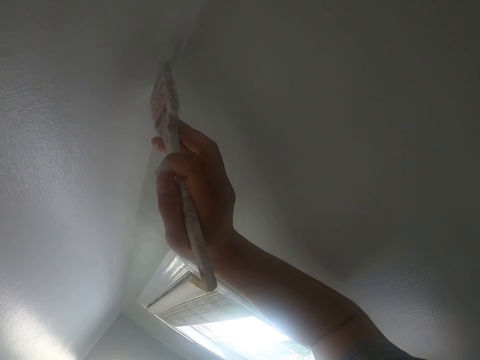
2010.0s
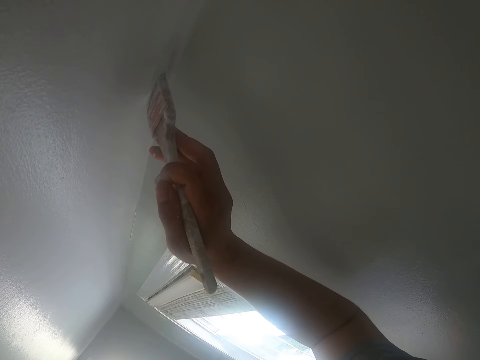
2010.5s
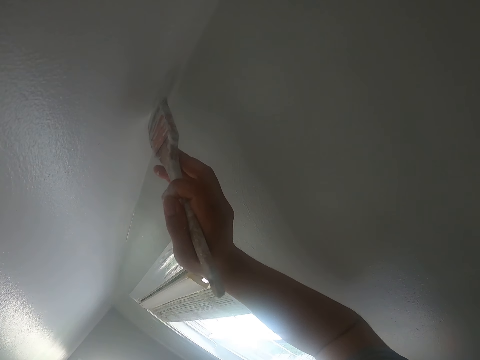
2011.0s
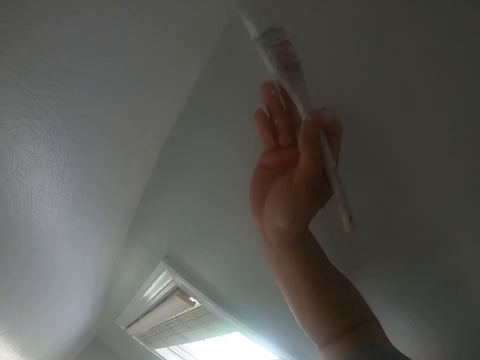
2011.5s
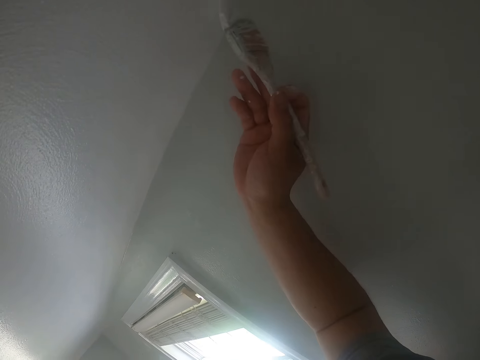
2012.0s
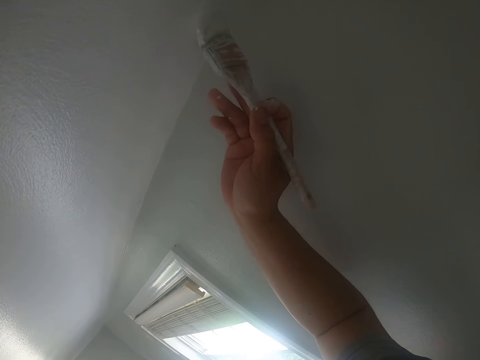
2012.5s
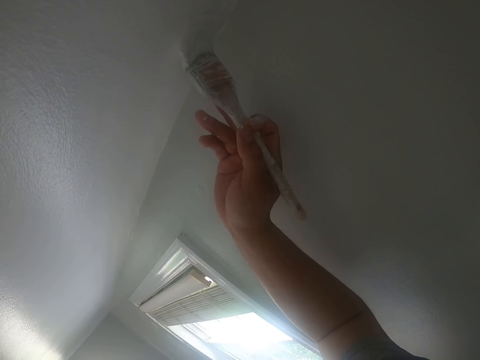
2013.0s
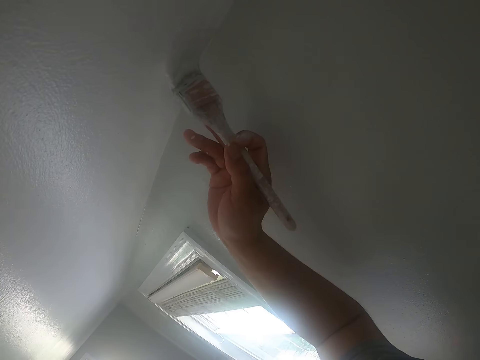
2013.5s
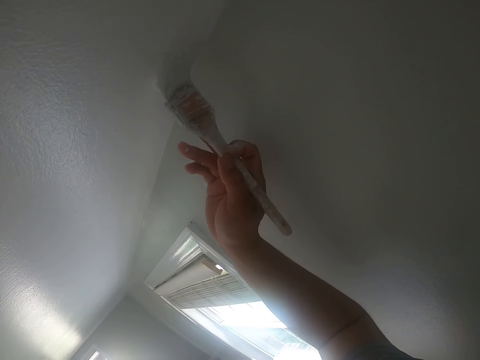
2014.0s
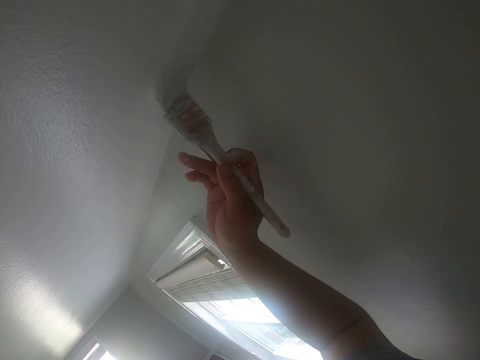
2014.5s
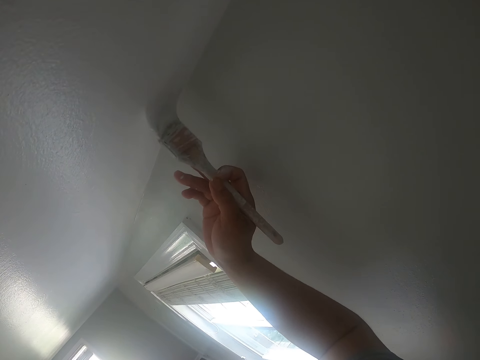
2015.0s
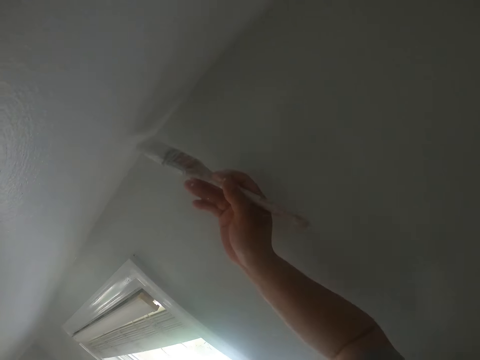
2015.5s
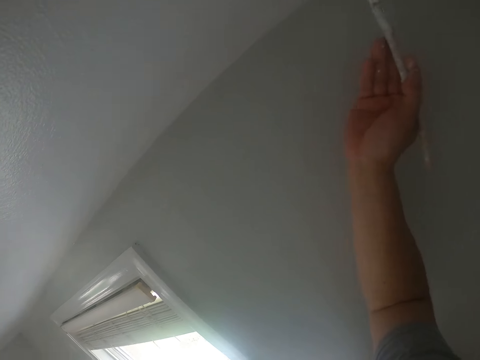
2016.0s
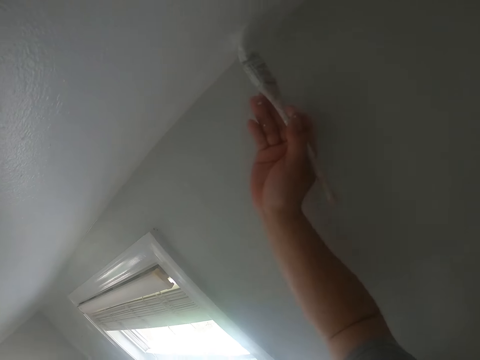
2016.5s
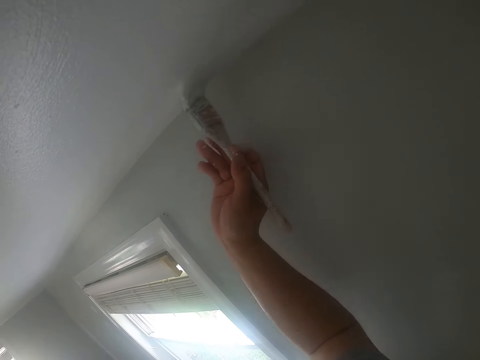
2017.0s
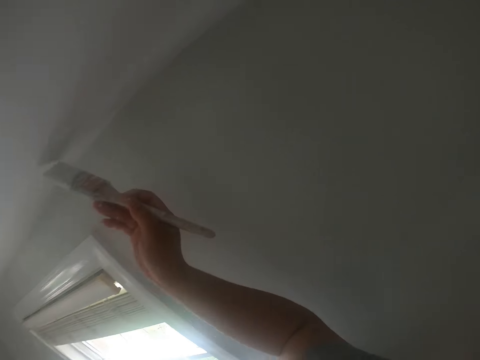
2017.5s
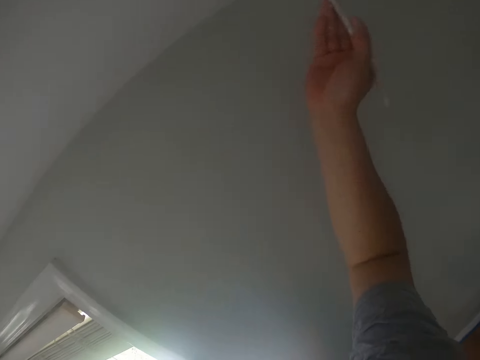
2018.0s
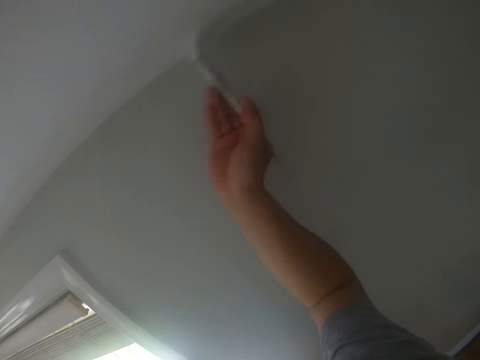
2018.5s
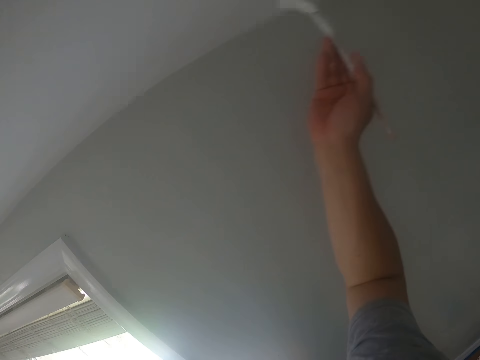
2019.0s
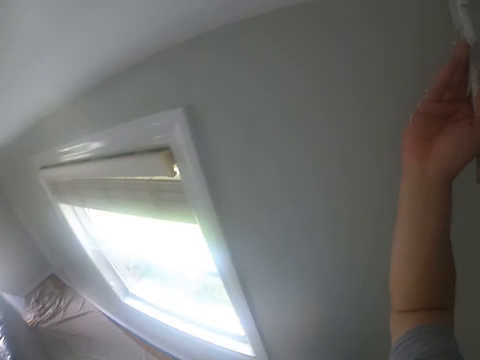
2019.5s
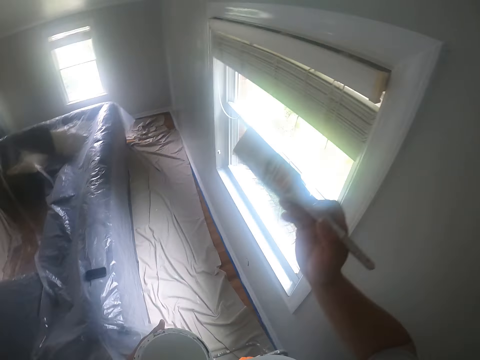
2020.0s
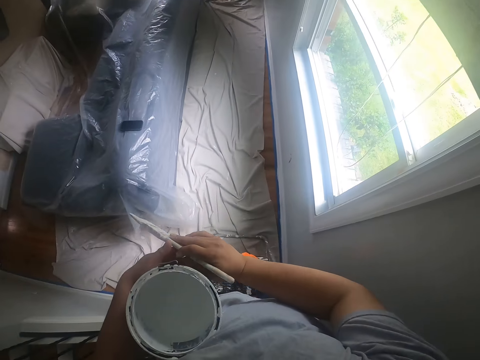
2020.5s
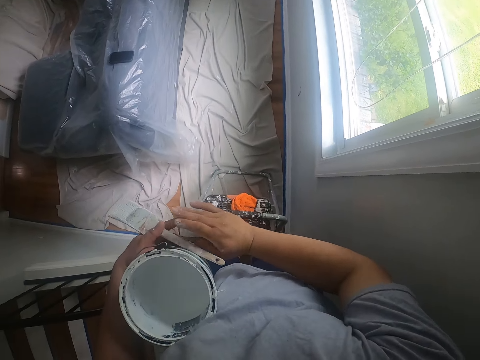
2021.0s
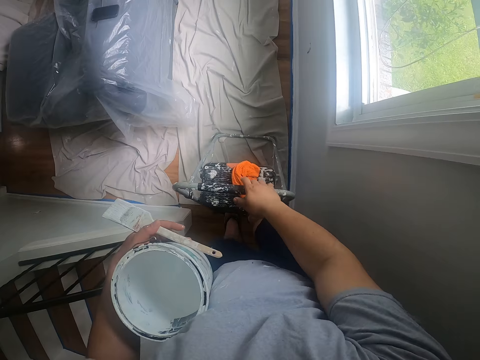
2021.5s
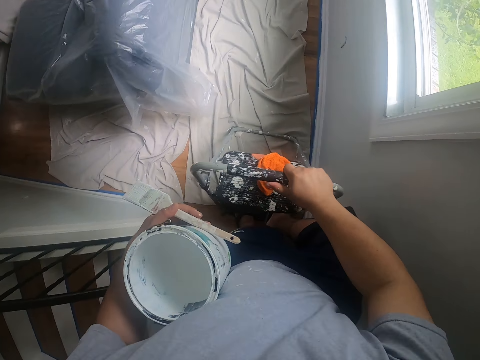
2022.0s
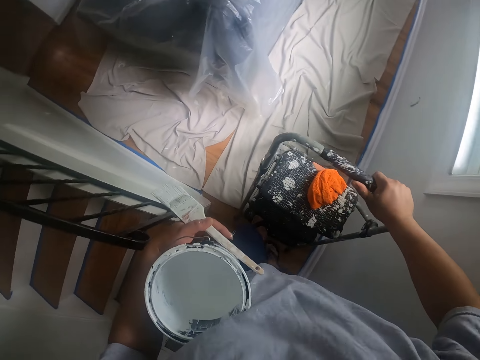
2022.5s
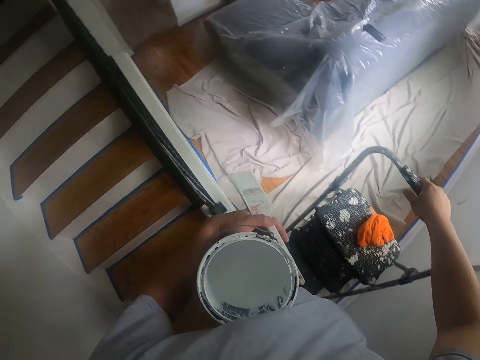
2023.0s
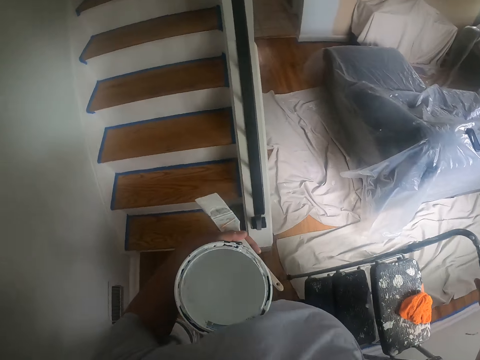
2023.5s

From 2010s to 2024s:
The camera wearer passes the paintbrush from his right hand to his left hand. He holds the ladder with his right hand. He descends from the ladder. He adjusts the ladder with his right hand. He pushes the ladder away from him.

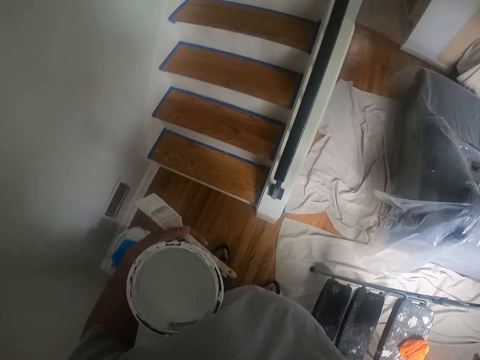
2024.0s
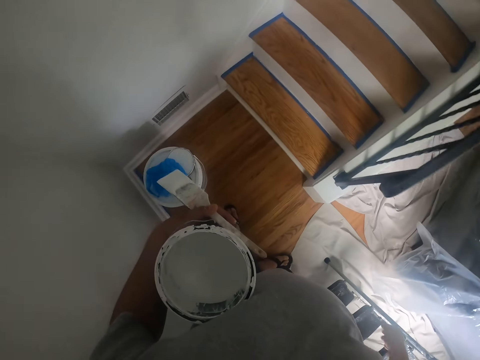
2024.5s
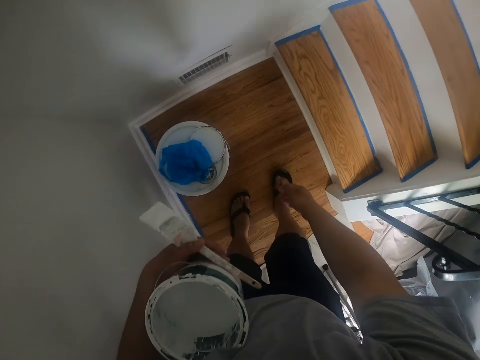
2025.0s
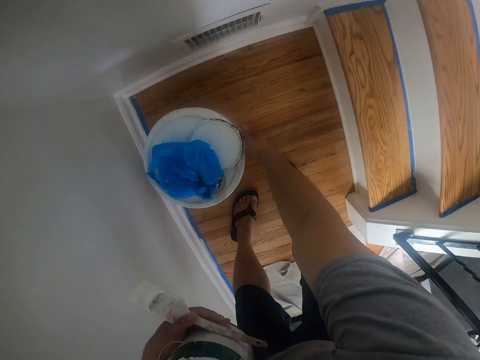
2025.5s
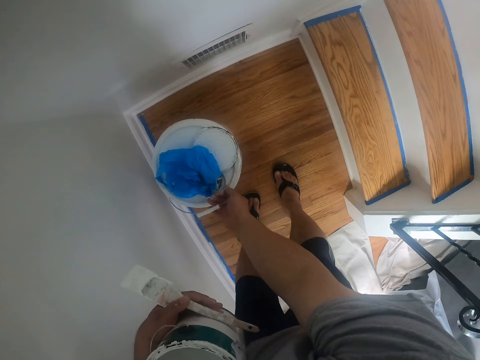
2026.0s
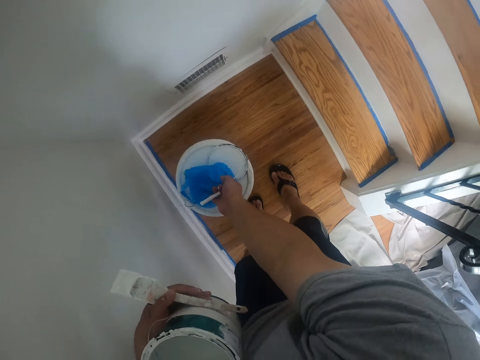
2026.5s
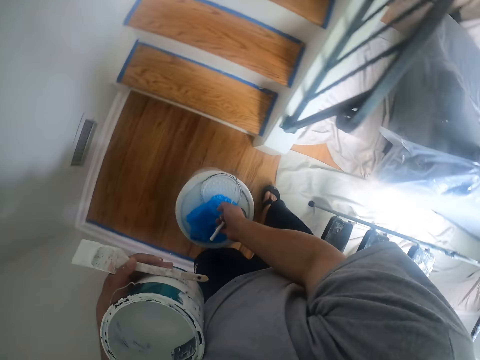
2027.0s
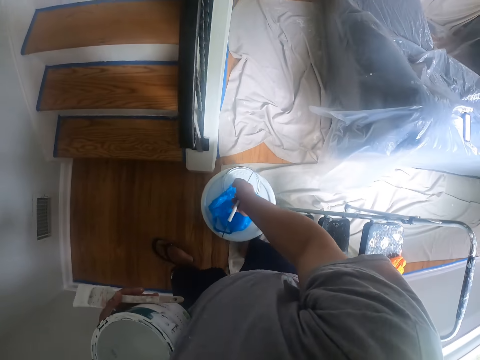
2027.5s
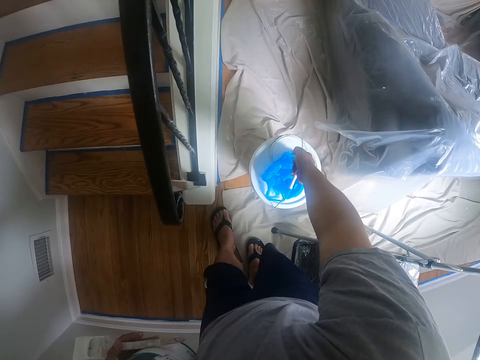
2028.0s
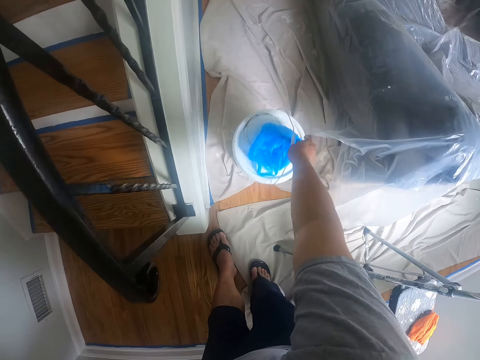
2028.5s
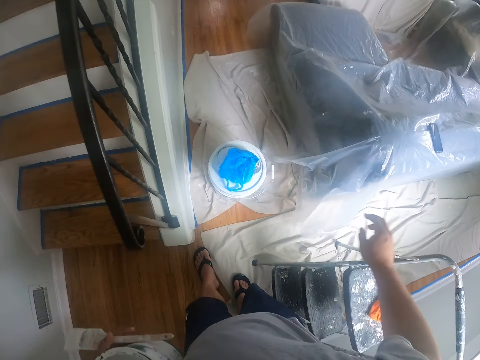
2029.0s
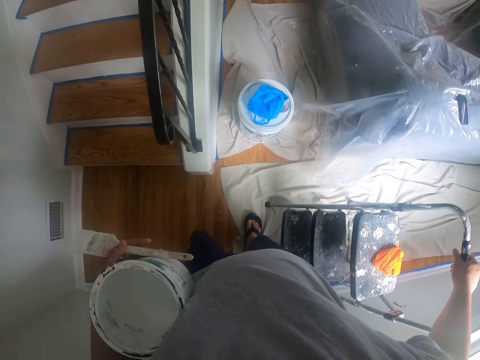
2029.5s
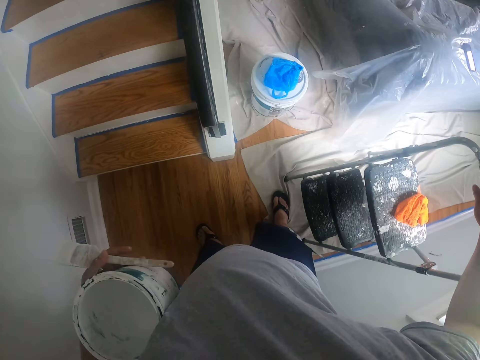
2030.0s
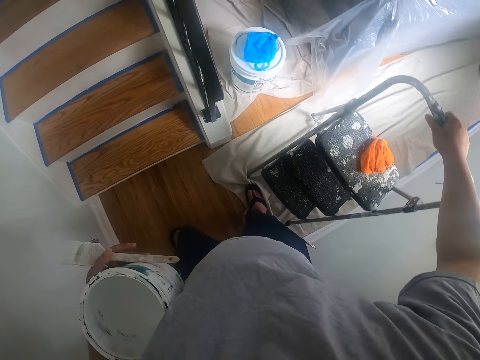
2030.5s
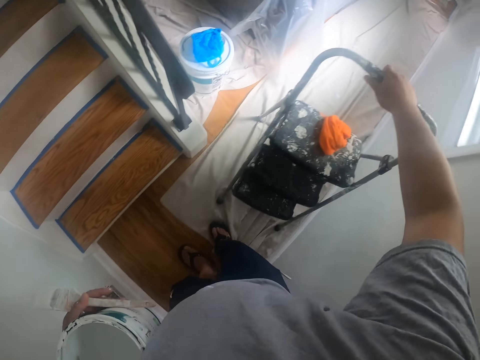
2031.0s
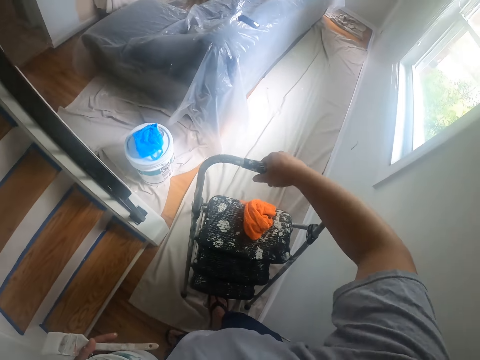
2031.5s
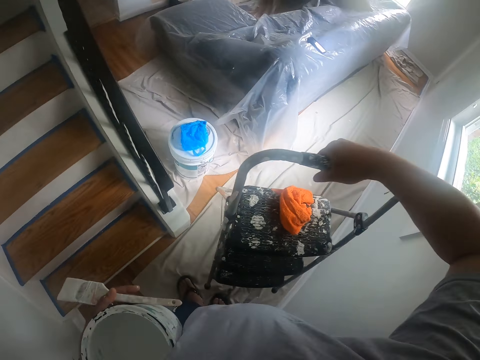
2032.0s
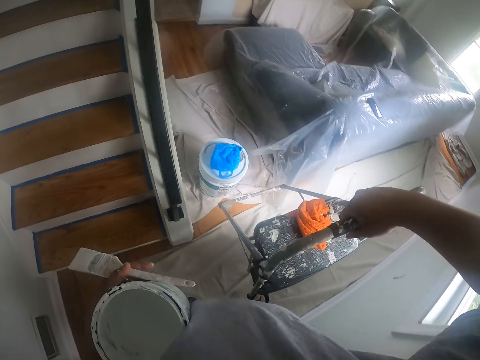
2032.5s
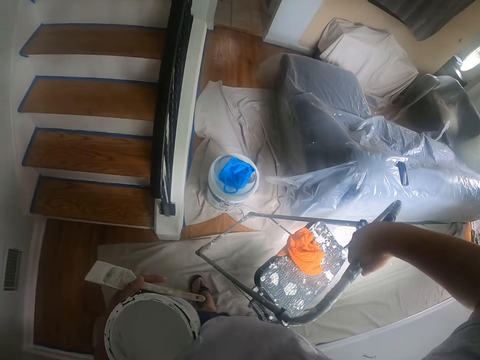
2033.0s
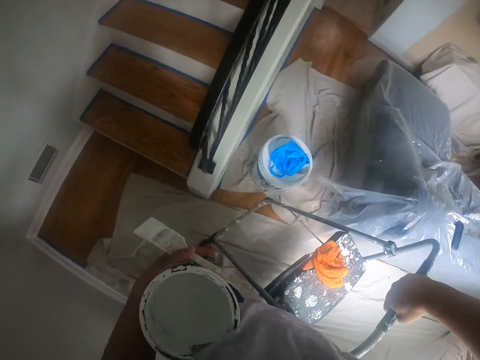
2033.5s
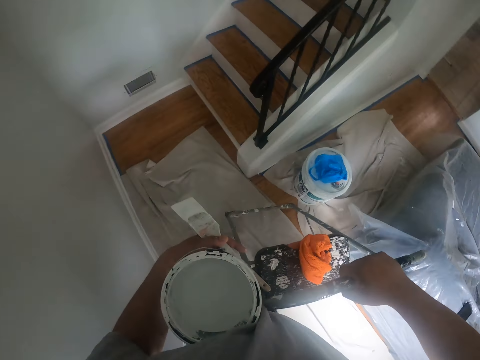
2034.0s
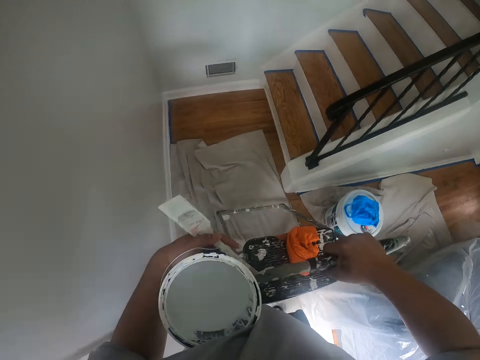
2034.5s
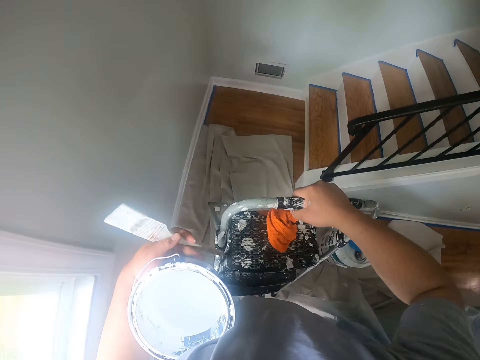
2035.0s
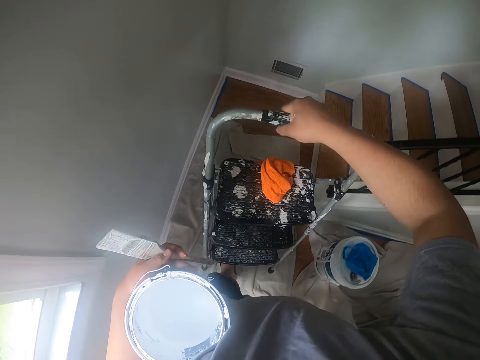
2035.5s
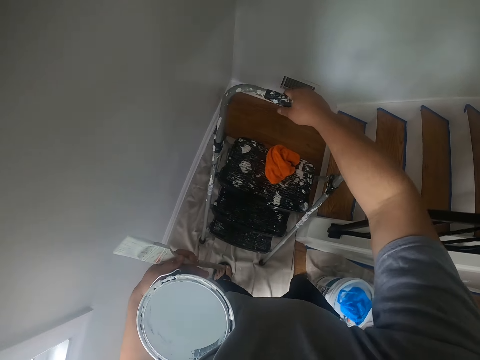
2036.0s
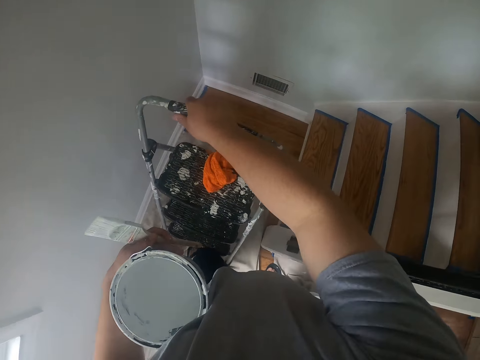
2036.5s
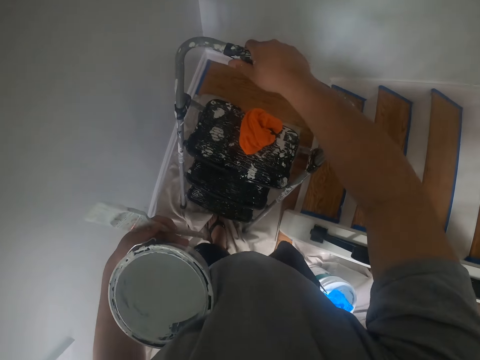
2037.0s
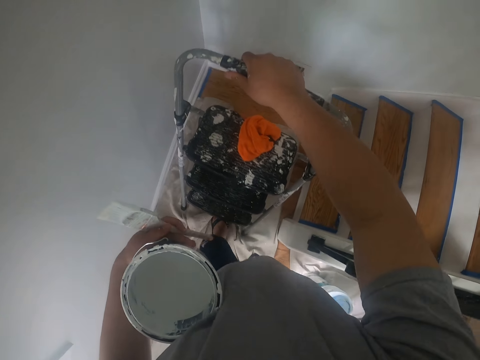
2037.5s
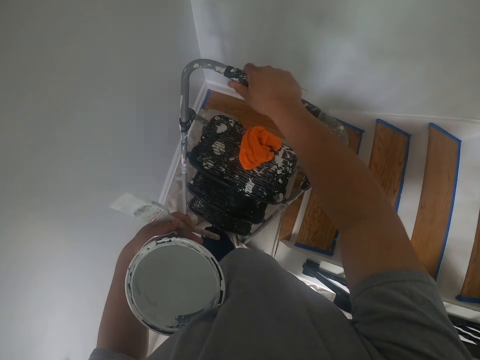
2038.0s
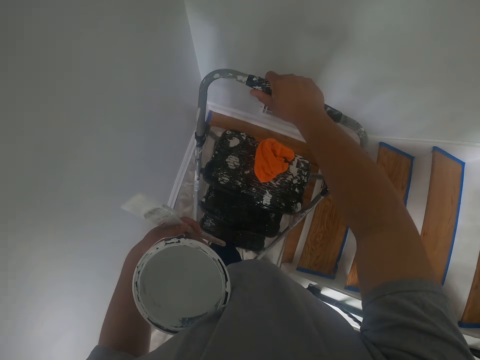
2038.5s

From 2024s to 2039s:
The camera wearer turns towards the bucket of paint. He bends towards the floor. He picks up a bucket of paint with his right hand. He stands up. He turns towards the ladder. He puts the bucket of paint on another part of the floor, on a piece of cloth, with his right hand. He moves the ladder to another part of the floor with his right hand. He holds the ladder with his right hand. He moves the ladder towards the staircase. He turns the ladder. He adjusts the ladder with his right hand. He moves the ladder towards the staircase. He pushes the piece of cloth towards the wall.
